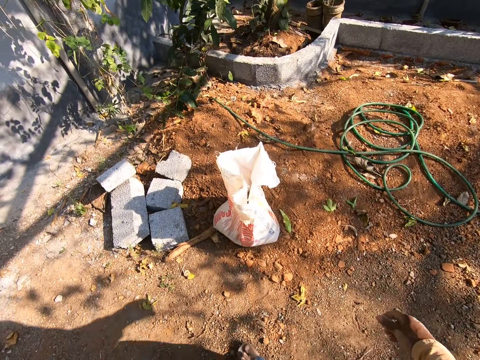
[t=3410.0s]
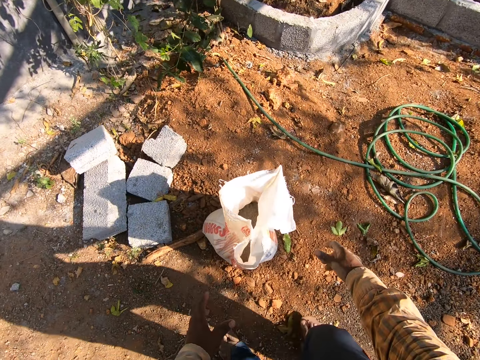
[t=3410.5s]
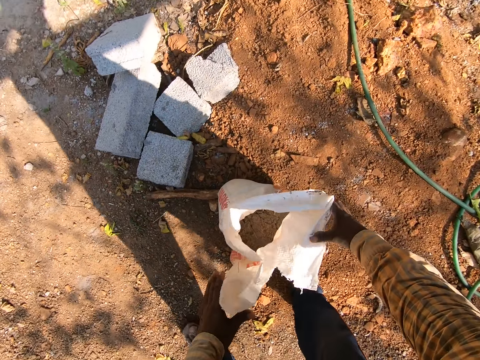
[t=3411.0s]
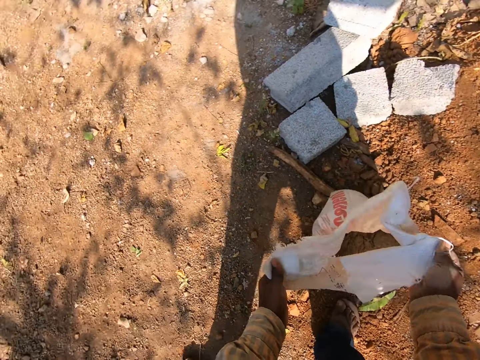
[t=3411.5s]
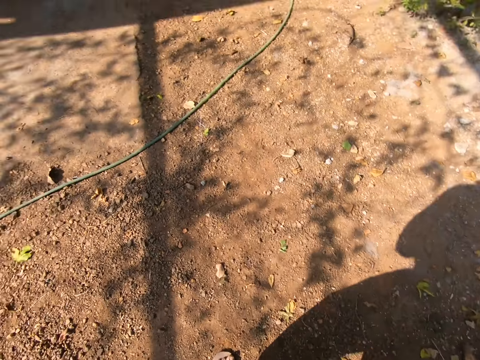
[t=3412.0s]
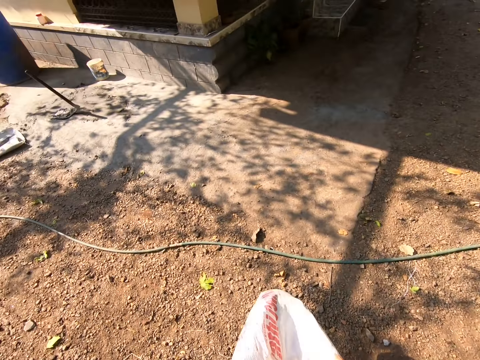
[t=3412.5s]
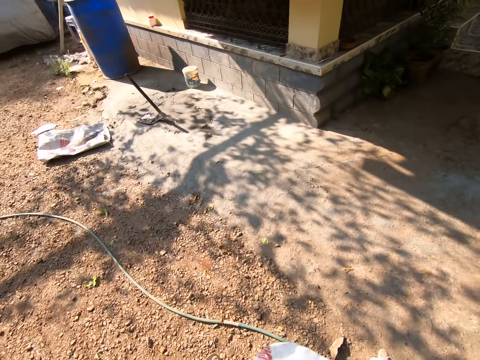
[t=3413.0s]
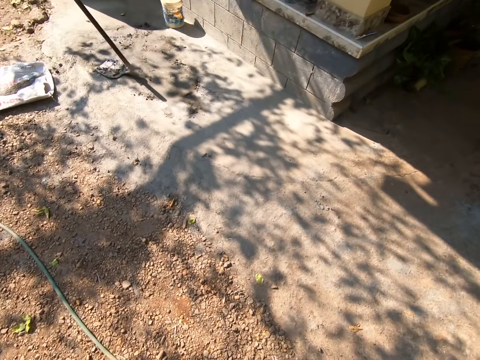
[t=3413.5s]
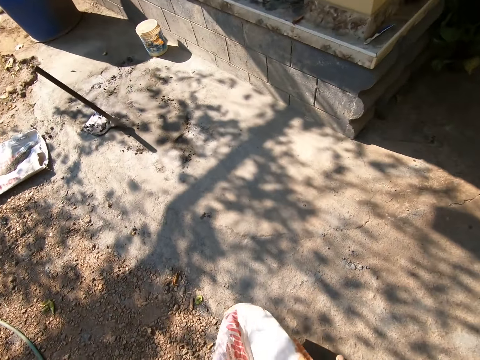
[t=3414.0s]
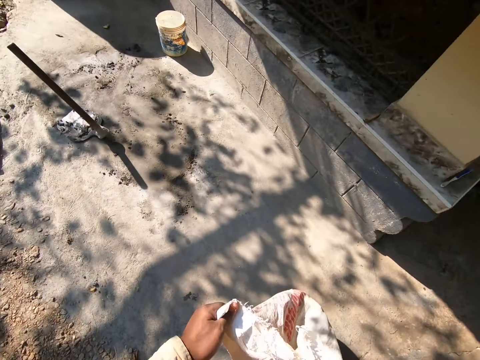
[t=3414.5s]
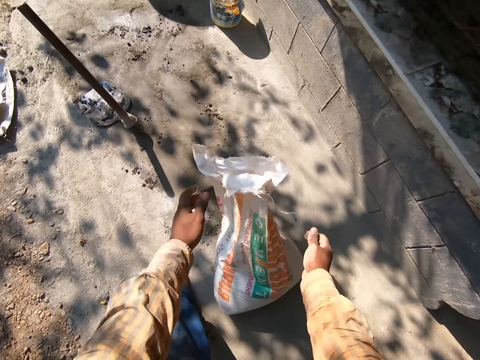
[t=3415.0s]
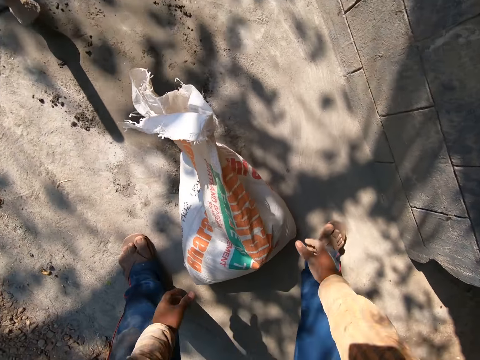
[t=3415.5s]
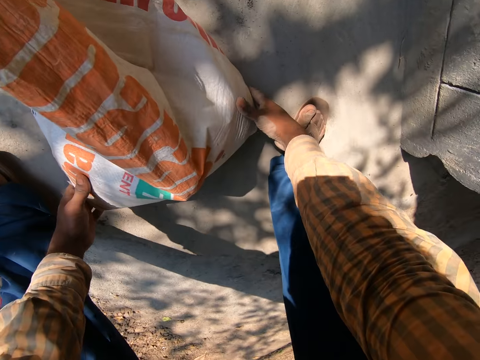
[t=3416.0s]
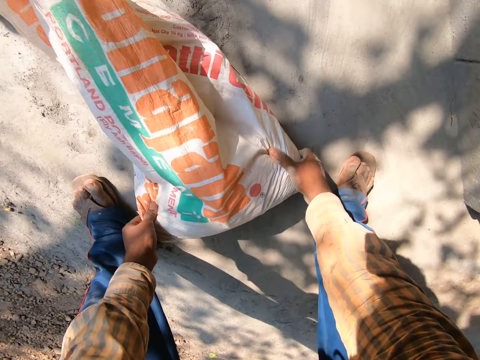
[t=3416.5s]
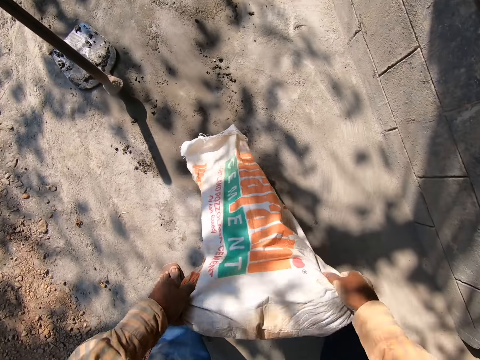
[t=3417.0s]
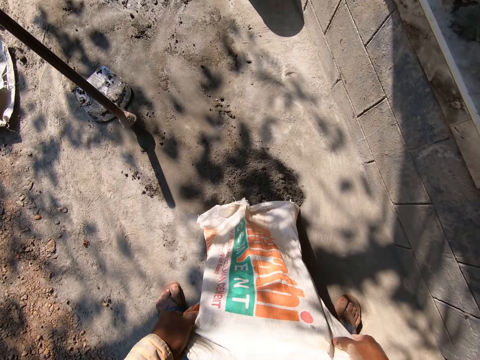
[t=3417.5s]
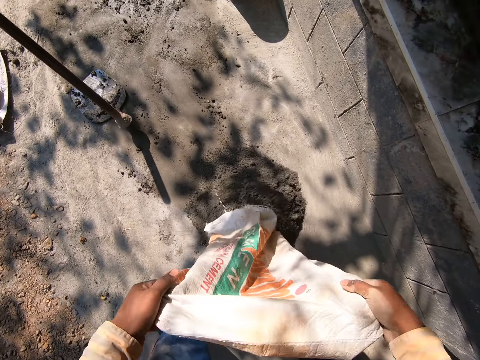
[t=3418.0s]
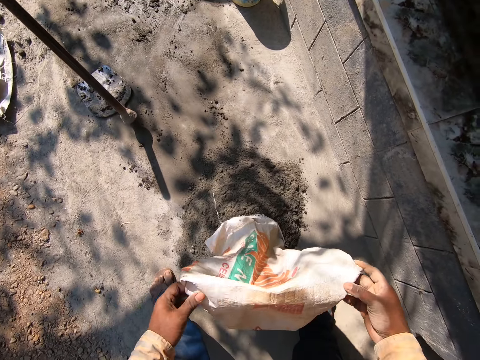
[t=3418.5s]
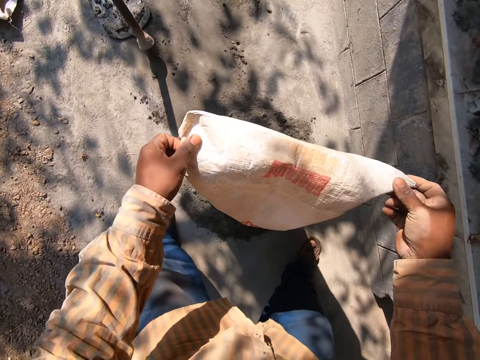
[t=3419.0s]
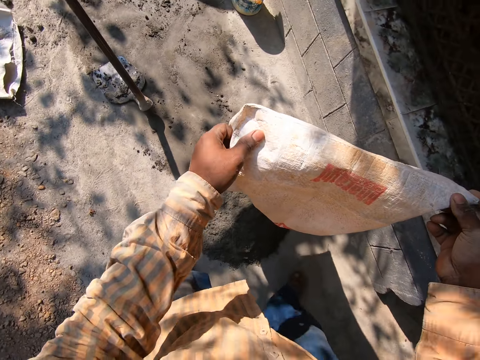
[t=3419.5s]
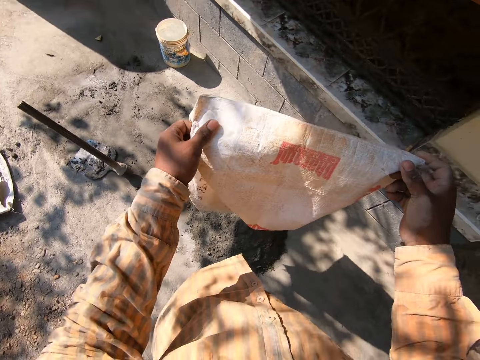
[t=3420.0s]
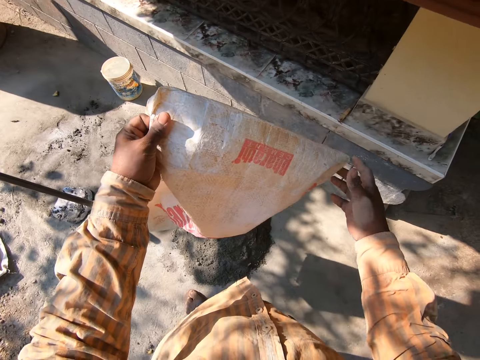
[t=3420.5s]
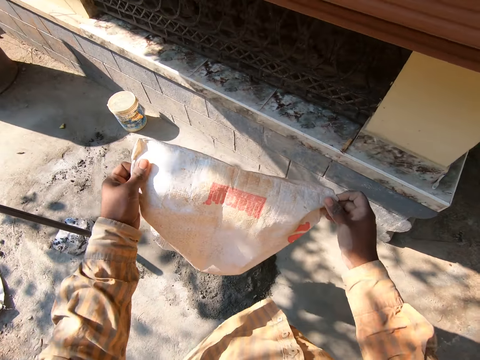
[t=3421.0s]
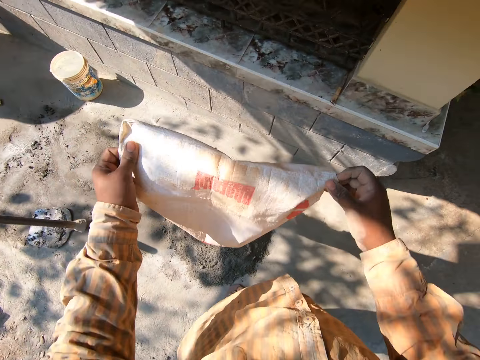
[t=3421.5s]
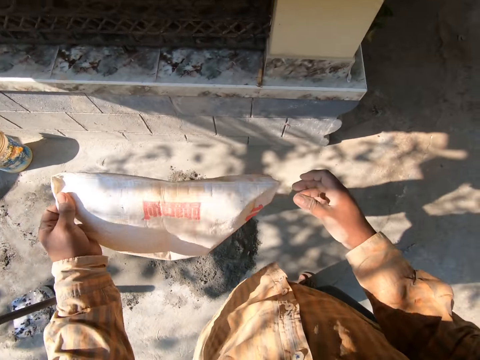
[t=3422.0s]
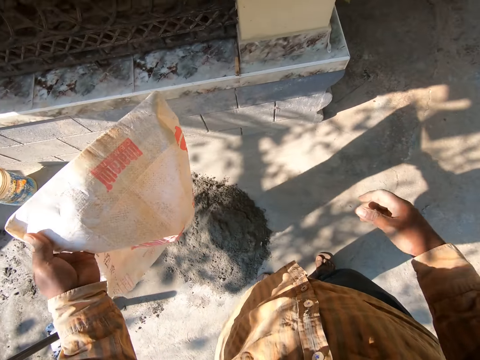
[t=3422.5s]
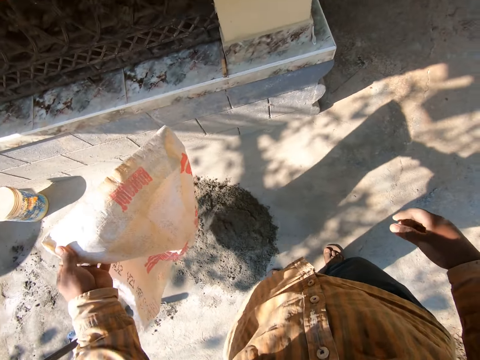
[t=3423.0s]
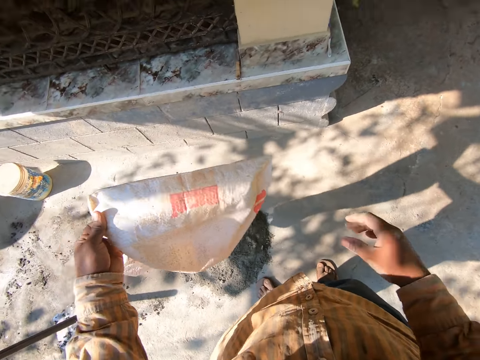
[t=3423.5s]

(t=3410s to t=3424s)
The camera wearer picks up a bag of cement on the floor with both hands. They carry the bag. They drop the bag of cement on the floor with both hands. They pour sharp sand in the bag on the floor with both hands.

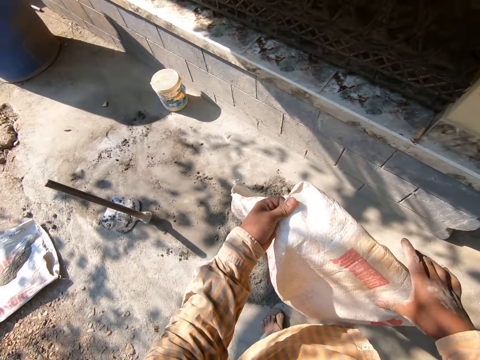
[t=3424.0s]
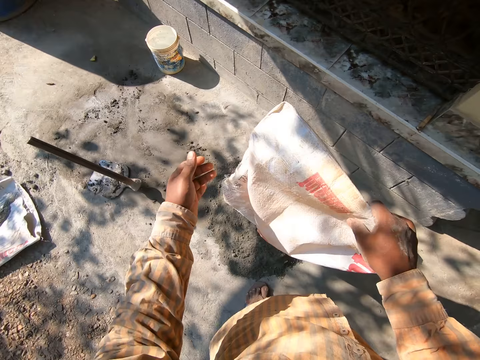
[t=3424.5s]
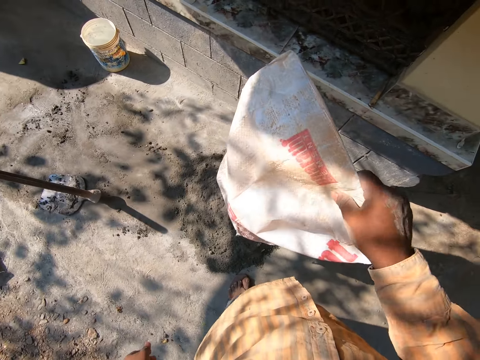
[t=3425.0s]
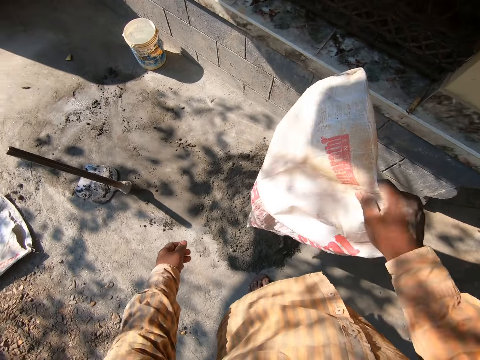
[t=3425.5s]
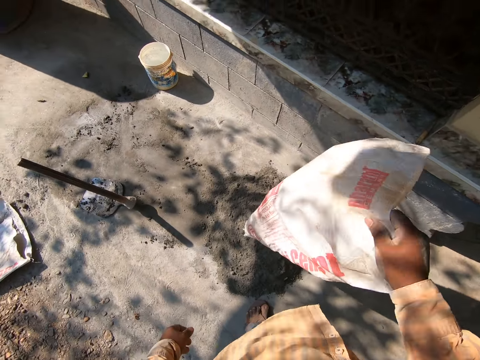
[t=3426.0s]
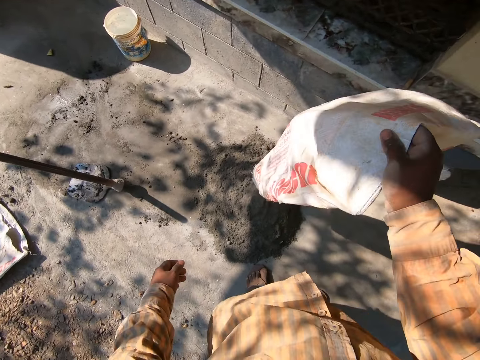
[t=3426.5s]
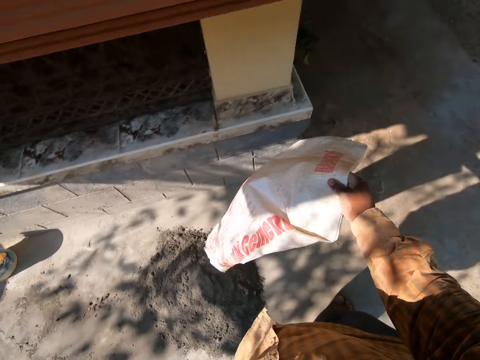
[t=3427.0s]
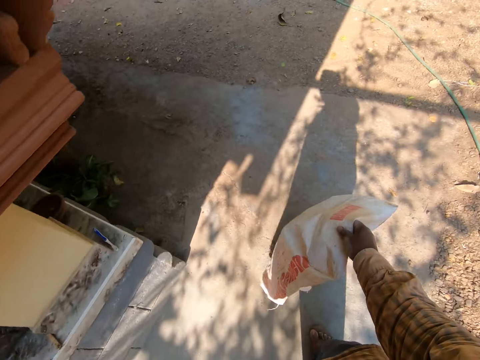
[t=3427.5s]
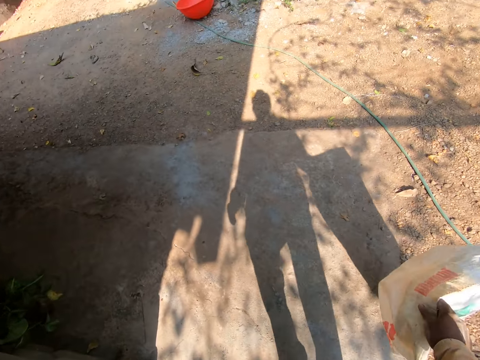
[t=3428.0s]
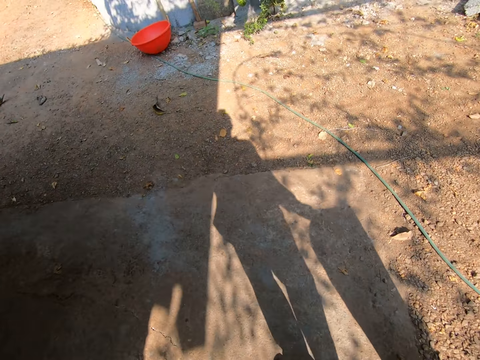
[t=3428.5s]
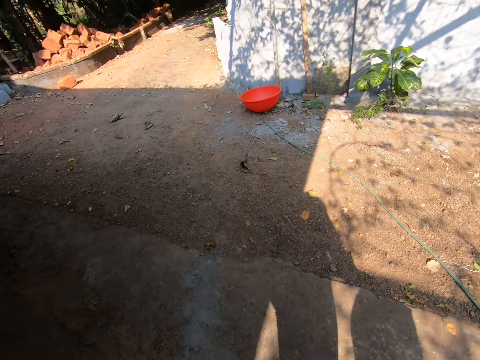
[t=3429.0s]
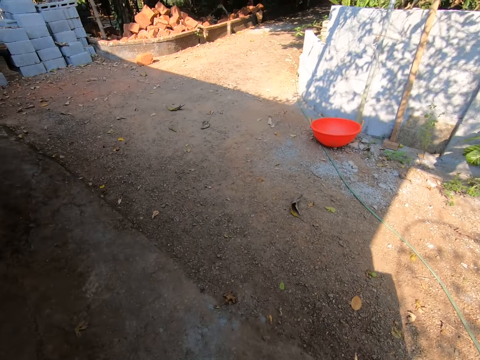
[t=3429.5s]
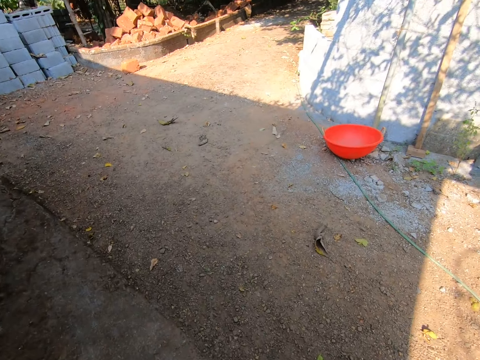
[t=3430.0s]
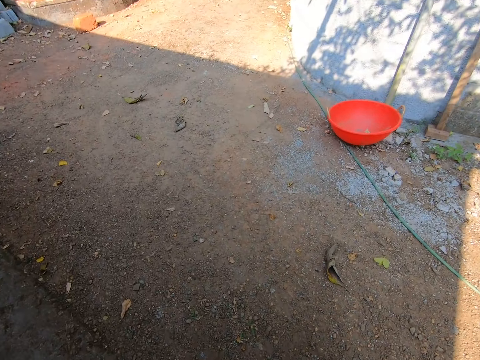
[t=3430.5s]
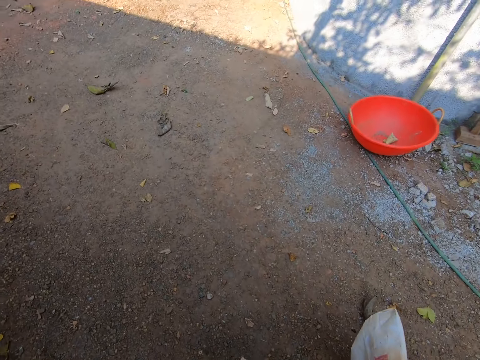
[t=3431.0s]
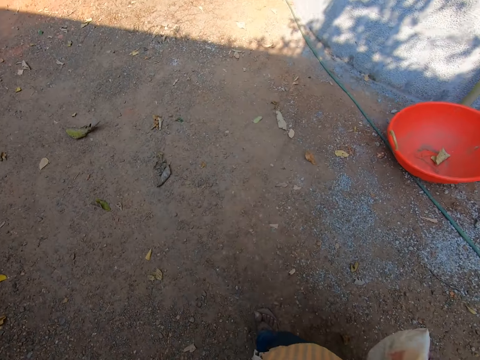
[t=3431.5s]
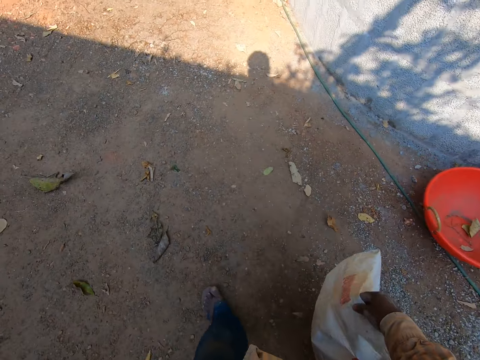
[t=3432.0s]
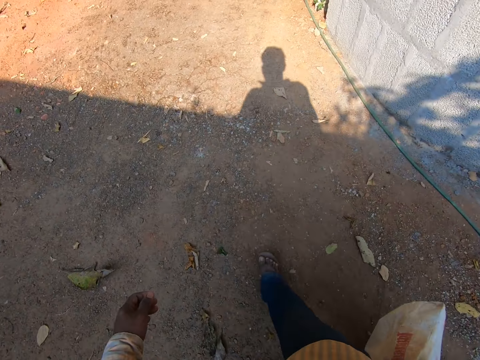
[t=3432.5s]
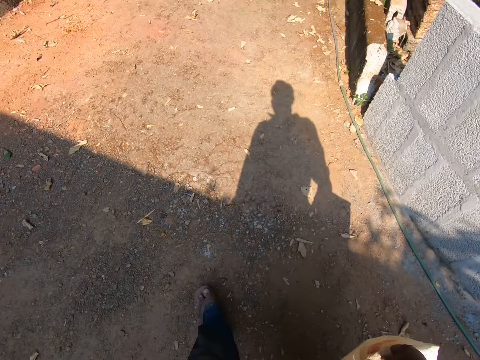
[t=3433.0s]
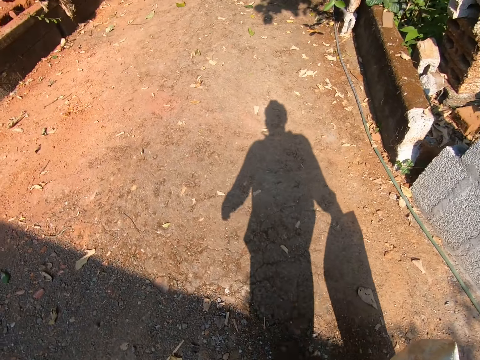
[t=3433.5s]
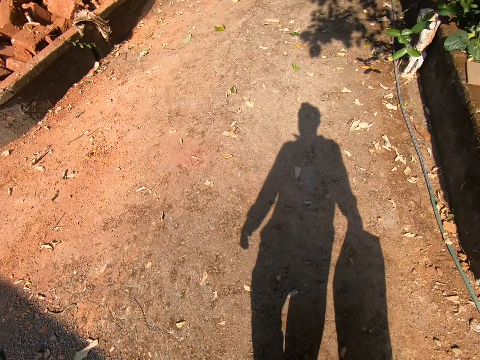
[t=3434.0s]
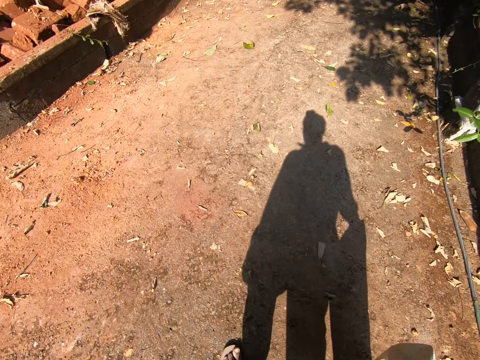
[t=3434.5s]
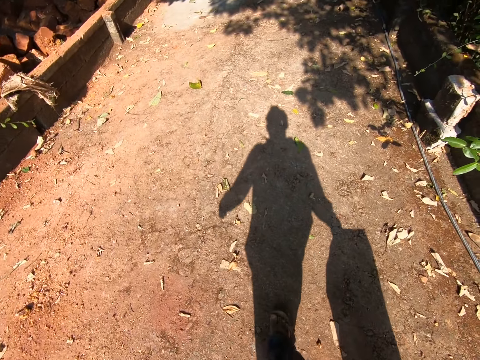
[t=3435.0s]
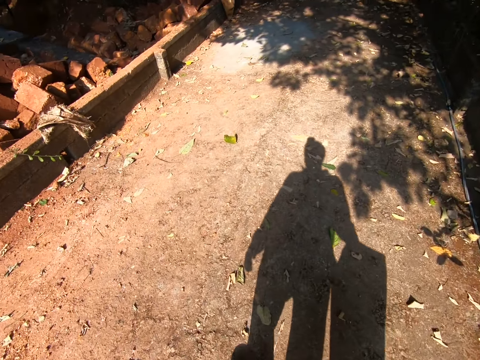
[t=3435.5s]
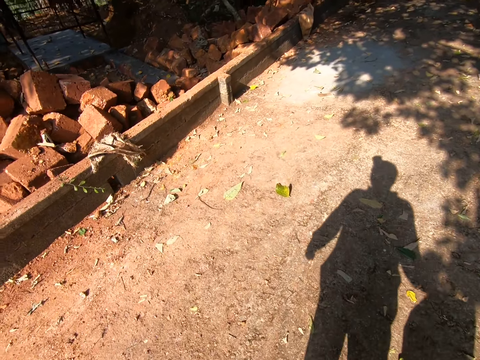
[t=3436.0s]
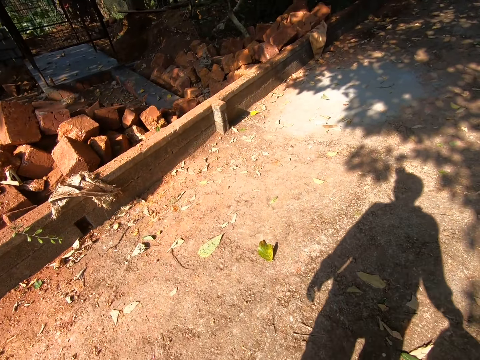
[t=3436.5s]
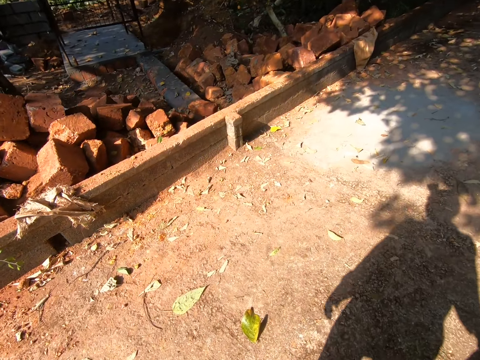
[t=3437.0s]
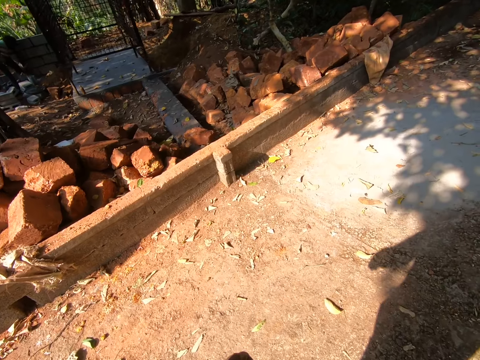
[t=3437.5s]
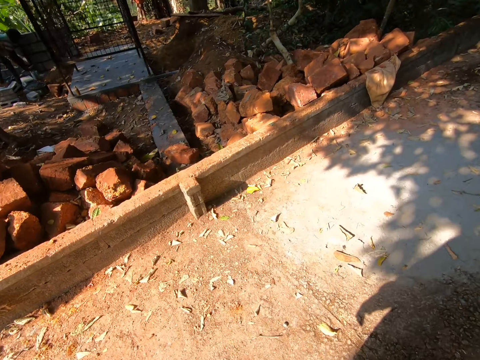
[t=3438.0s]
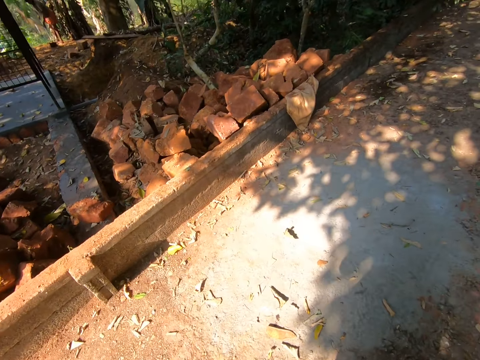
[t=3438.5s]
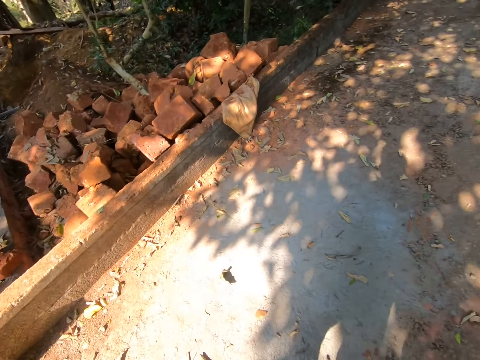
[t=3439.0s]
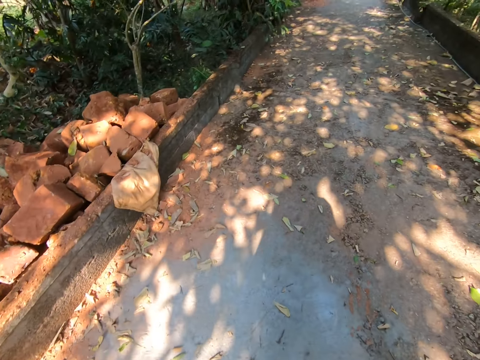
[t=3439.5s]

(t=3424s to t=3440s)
The camera wearer shakes the bag. They walk towards sharp sand in a backyard. They look around the construction.
